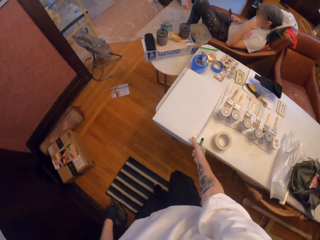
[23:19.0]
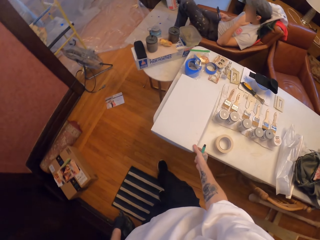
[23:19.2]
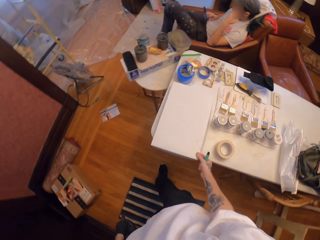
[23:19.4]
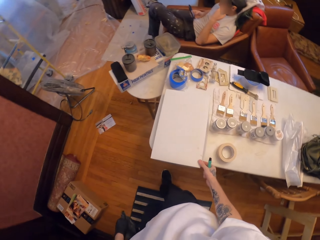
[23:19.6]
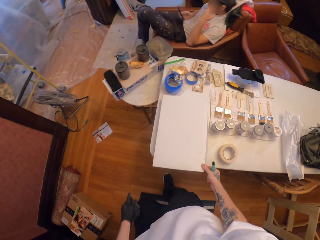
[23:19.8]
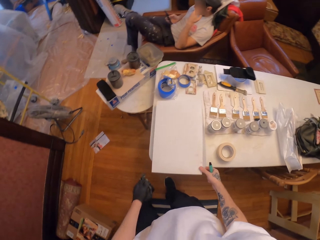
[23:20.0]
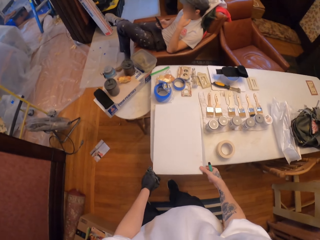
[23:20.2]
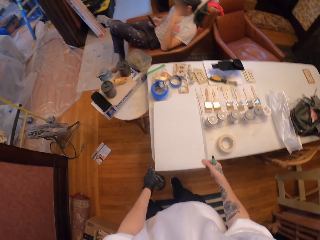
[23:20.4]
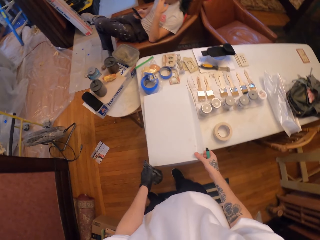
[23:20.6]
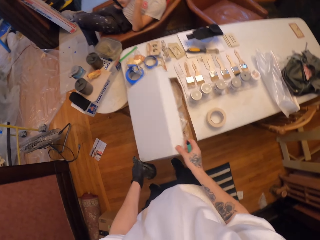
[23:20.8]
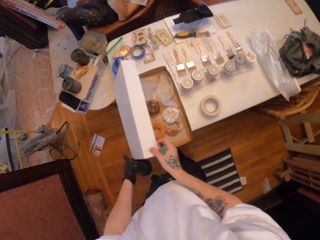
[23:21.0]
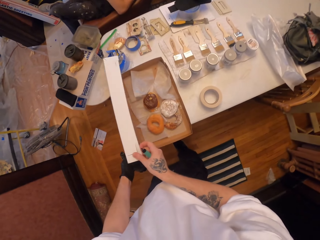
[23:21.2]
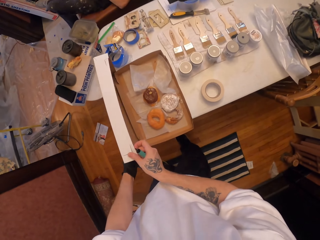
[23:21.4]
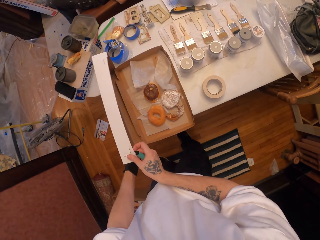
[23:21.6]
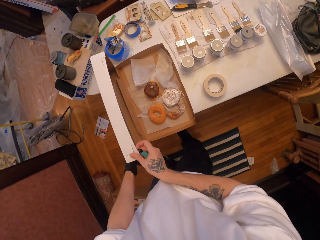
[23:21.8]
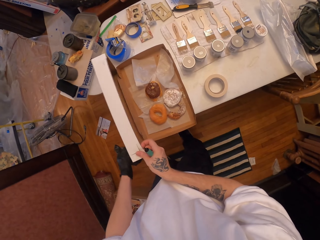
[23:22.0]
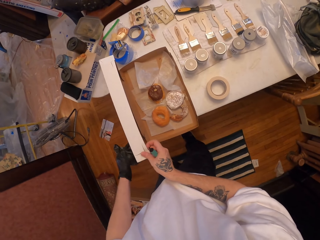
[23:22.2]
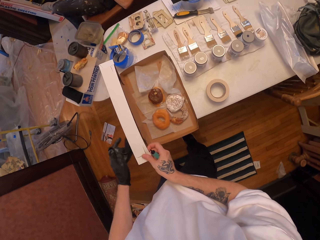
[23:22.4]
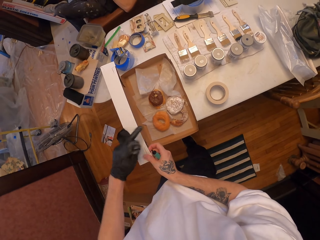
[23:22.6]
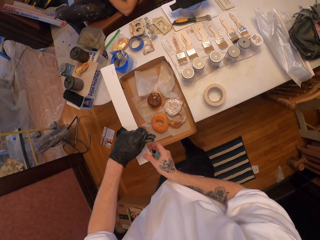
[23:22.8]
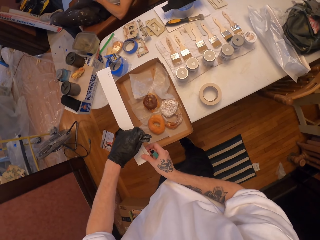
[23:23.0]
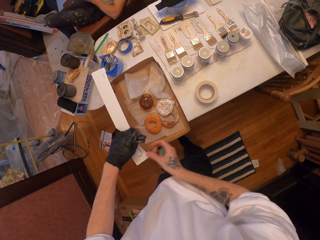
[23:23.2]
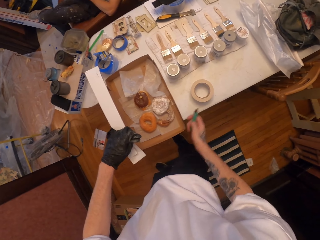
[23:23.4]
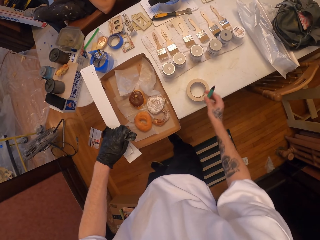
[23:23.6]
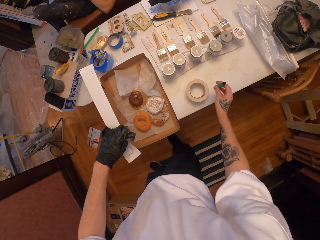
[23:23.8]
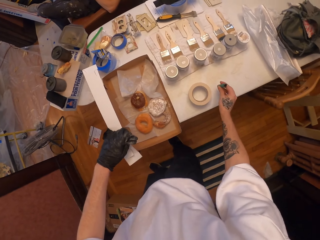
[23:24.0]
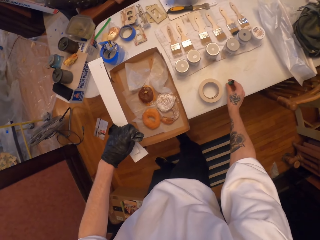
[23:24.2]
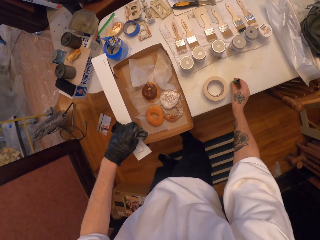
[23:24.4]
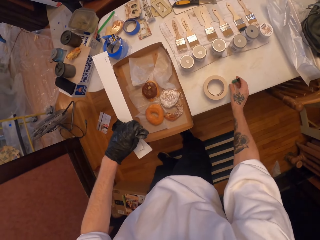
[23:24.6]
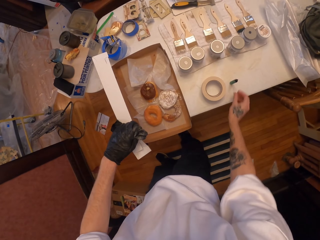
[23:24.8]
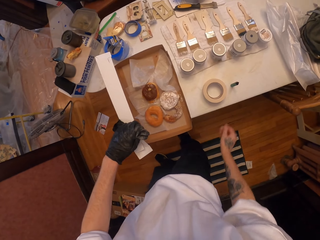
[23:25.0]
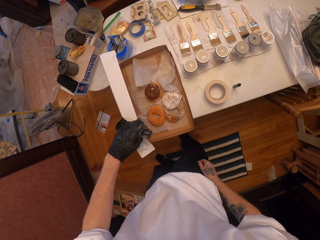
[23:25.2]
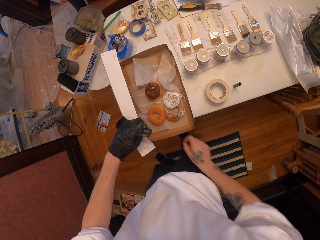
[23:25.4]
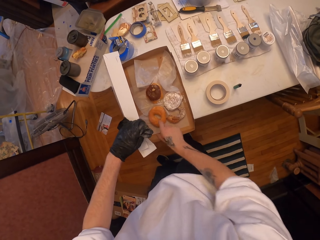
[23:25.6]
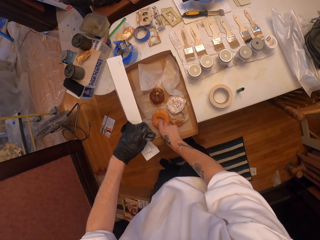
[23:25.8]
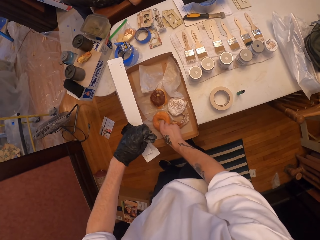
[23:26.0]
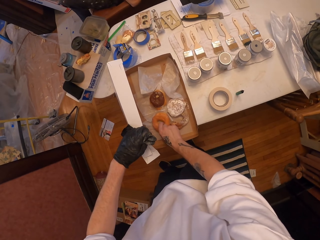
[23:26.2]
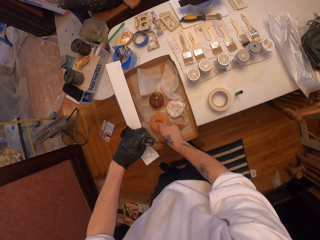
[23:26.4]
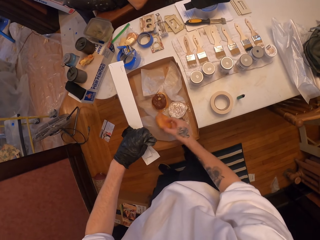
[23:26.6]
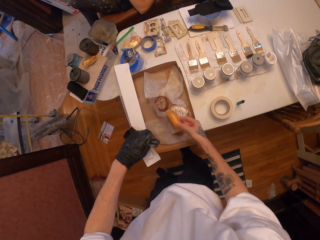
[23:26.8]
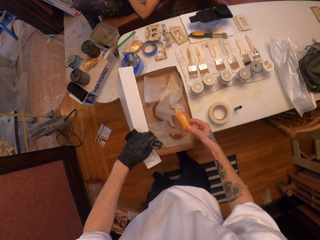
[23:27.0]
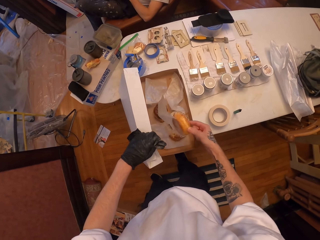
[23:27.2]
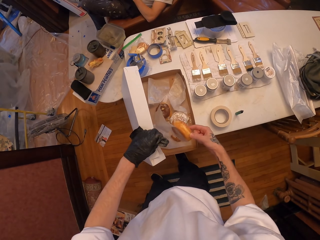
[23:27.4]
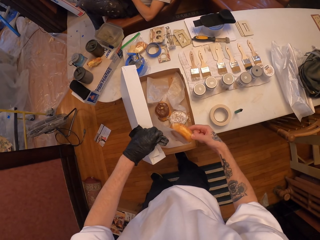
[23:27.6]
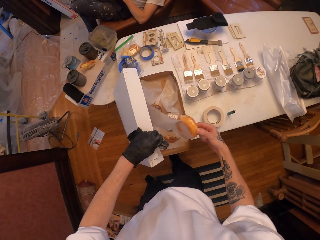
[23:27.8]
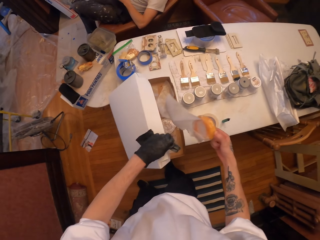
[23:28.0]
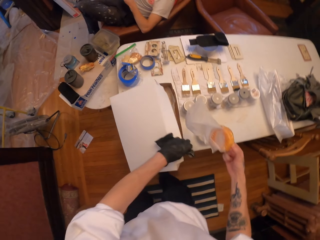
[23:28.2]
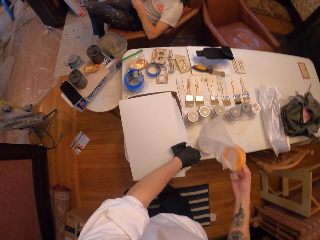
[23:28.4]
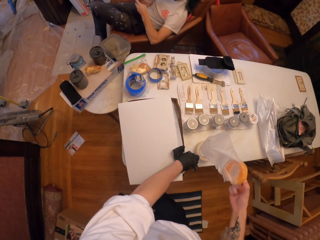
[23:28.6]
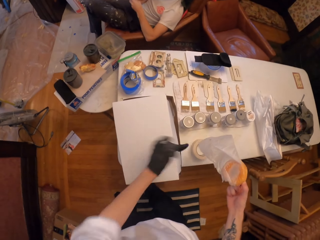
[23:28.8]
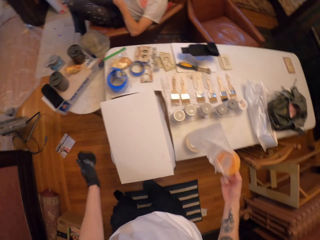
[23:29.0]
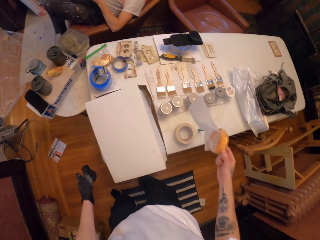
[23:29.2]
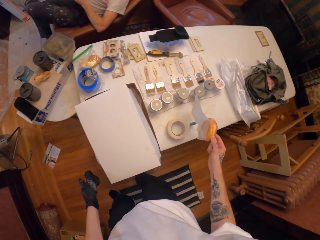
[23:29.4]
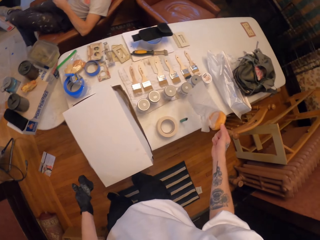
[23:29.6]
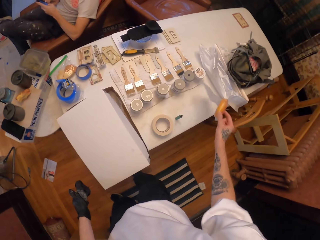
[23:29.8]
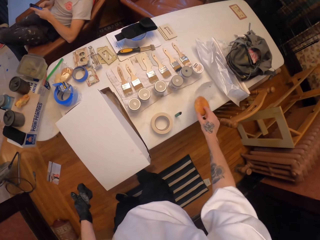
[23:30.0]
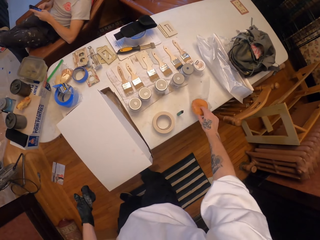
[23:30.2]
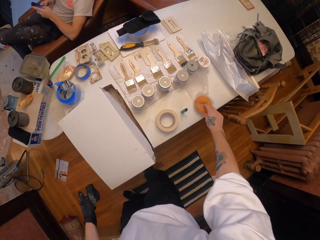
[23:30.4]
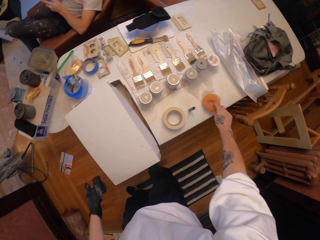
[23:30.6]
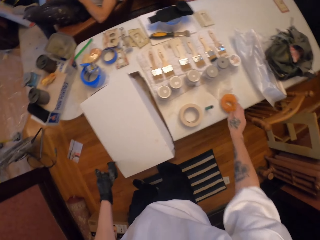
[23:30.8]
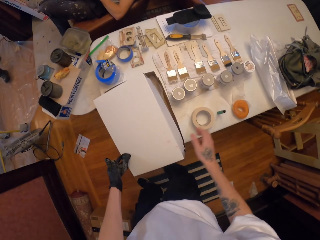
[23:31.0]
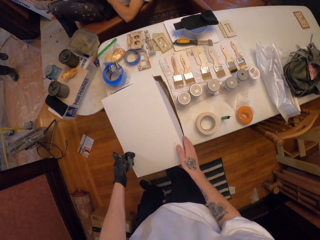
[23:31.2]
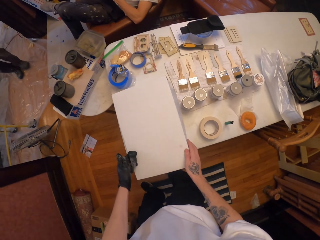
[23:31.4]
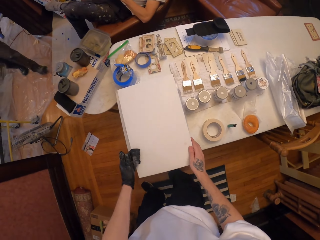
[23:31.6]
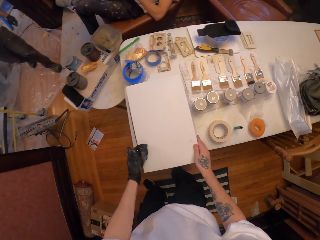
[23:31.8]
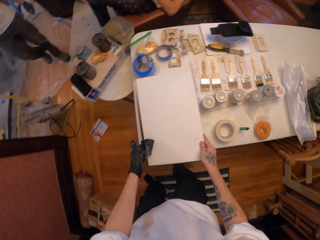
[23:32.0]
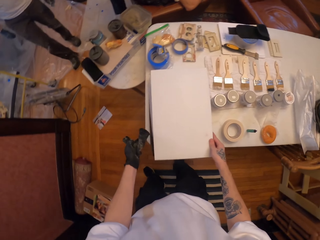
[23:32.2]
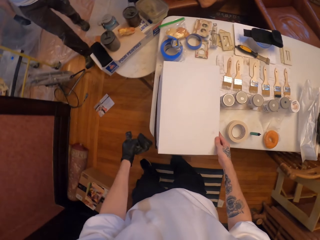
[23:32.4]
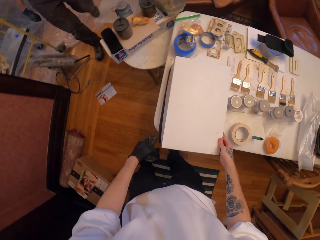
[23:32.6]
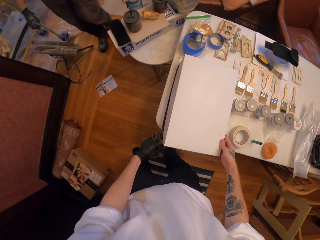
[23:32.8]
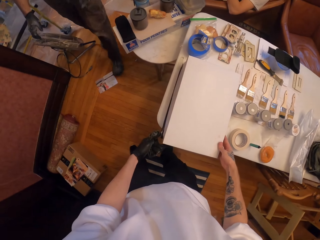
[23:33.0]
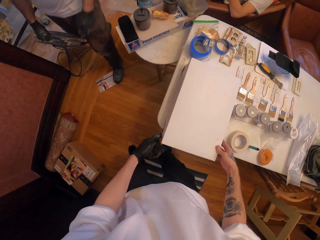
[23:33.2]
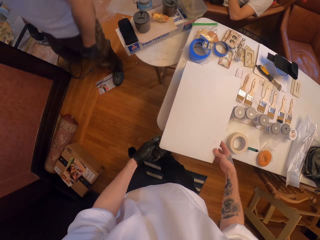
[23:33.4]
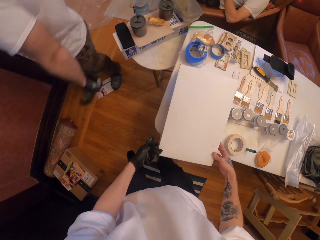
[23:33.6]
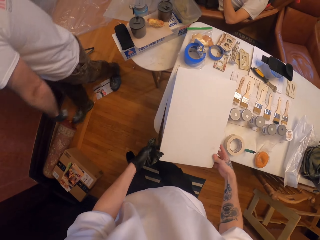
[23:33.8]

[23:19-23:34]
The camera wearer opens a box. They place a smoking pipe or pen on the table. They pick a donut from the box. They close the box. They put the donut on the table. They close the box tightly.

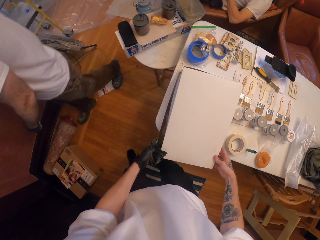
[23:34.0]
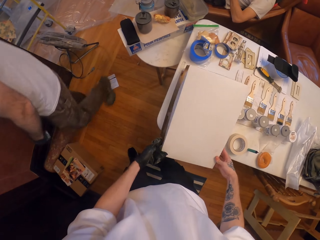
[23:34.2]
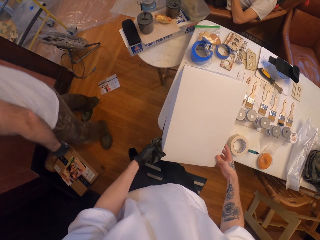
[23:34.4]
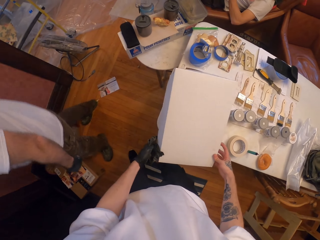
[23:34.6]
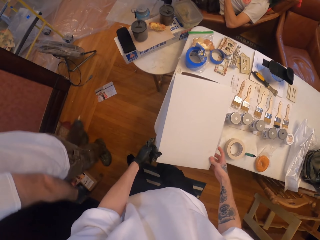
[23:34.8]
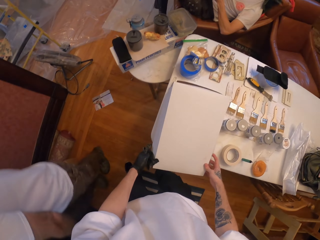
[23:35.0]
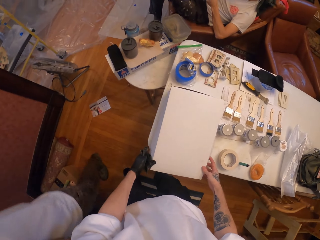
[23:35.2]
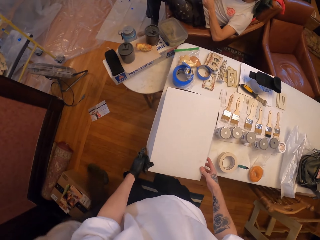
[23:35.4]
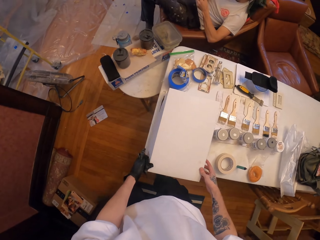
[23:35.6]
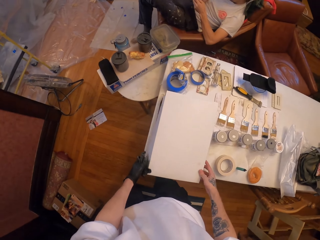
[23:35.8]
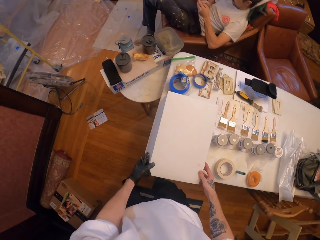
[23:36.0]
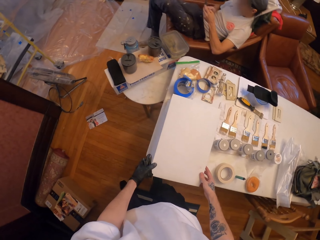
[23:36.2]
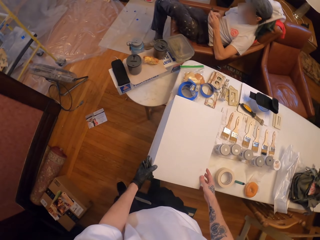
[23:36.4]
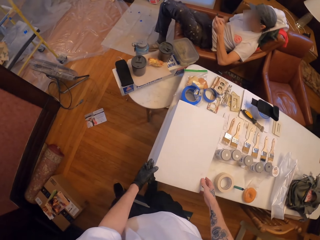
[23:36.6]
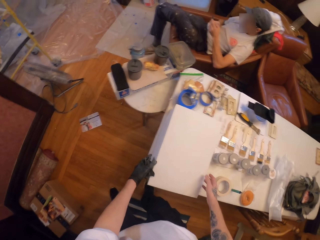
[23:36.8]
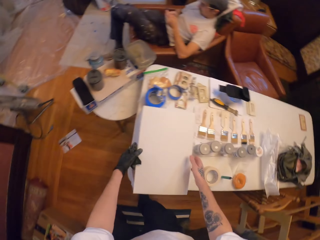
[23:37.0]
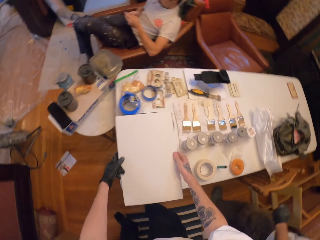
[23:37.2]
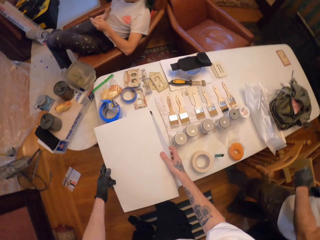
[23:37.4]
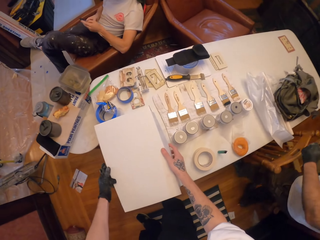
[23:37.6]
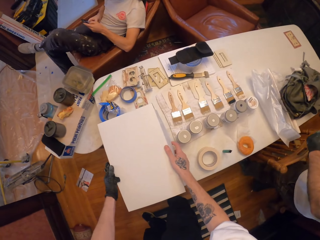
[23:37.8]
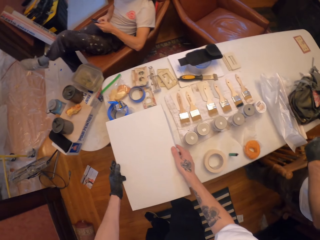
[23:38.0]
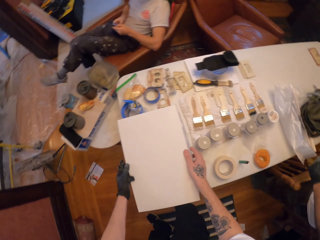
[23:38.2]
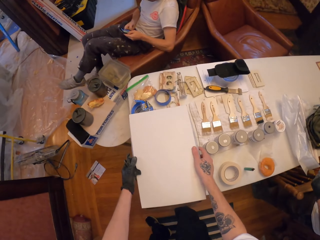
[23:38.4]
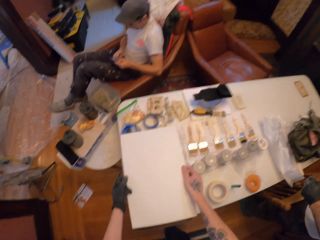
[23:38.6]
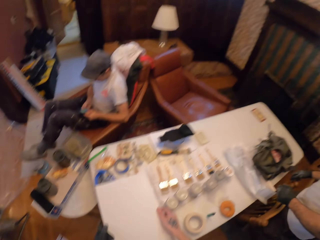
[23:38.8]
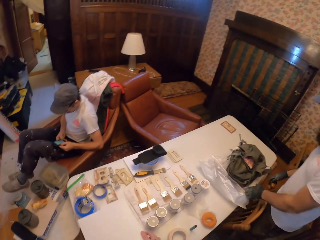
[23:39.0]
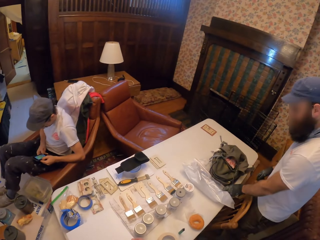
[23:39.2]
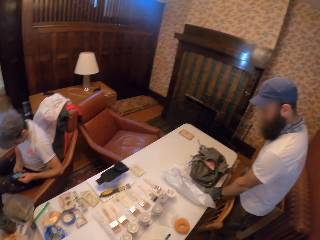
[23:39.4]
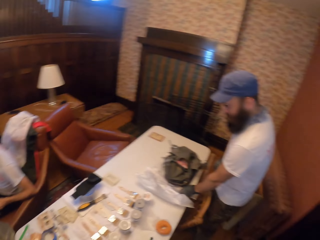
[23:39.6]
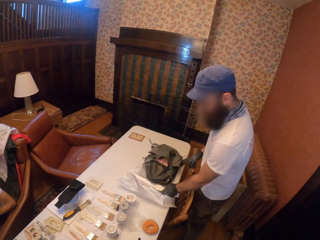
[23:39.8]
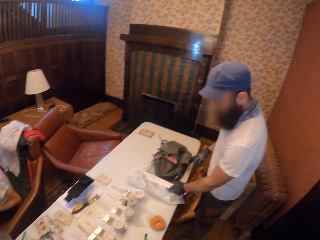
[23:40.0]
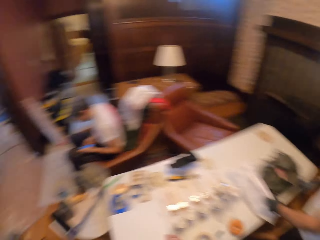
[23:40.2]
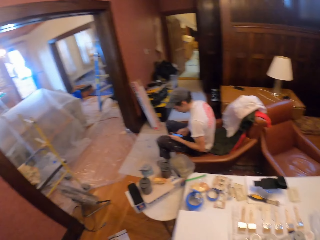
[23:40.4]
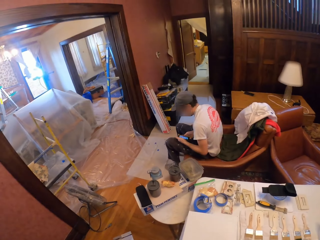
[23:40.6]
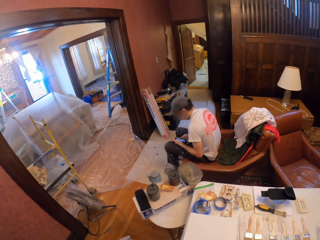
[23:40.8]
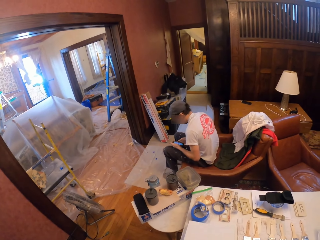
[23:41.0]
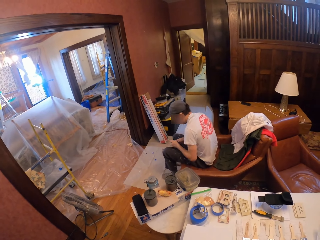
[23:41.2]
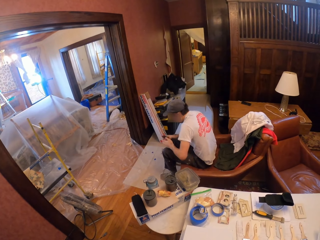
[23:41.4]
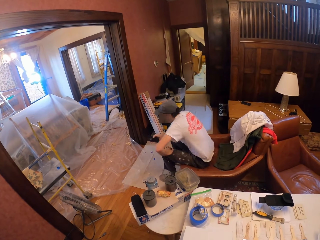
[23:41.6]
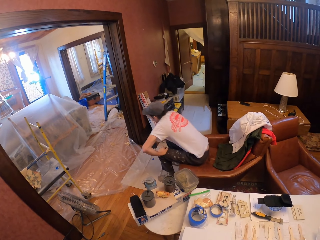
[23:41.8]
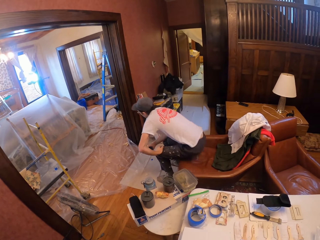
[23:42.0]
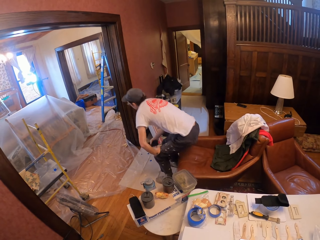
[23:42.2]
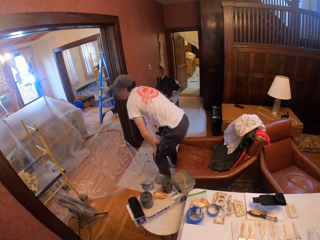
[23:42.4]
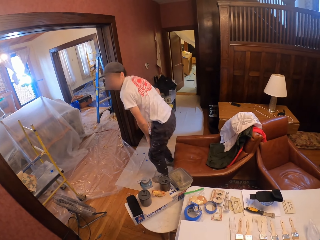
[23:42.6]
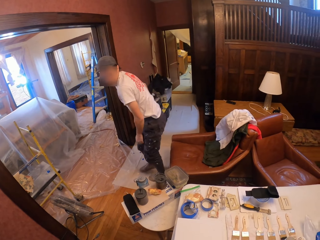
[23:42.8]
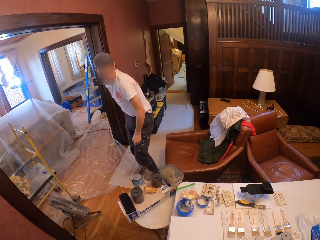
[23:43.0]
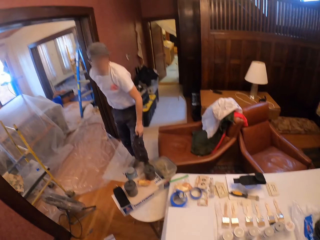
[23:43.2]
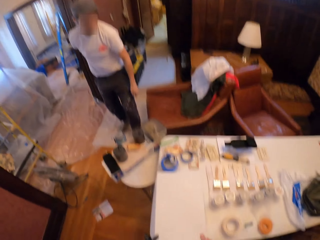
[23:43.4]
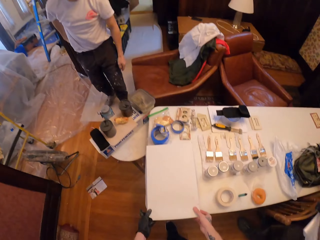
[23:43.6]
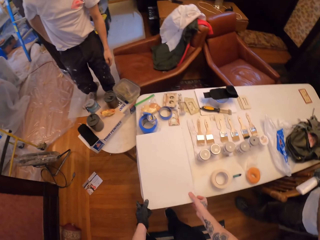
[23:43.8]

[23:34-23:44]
A person passes past the camera wearer. The camera wearer looks around. Another person stands from his seat.
